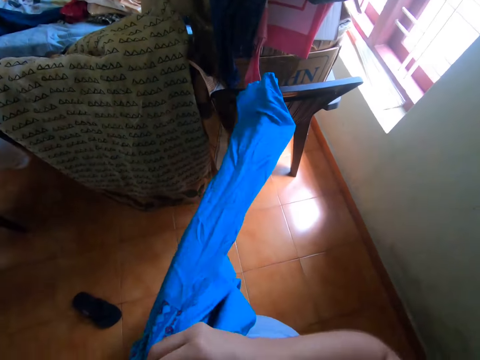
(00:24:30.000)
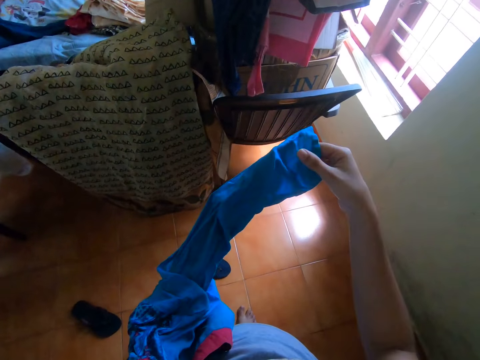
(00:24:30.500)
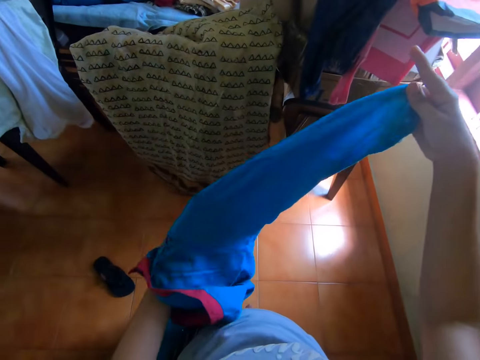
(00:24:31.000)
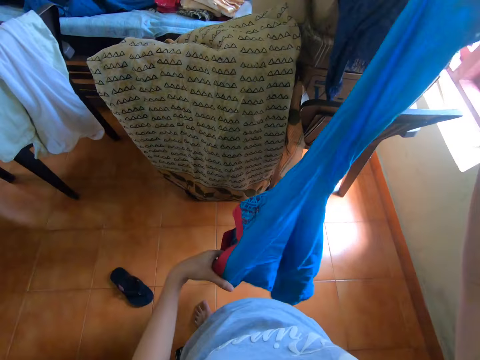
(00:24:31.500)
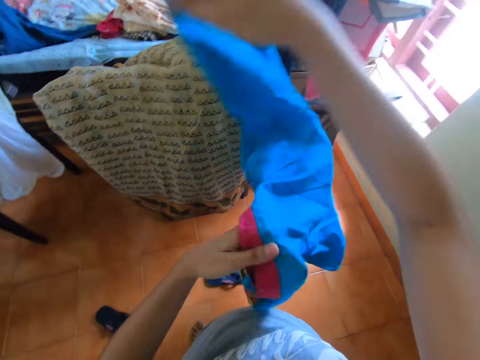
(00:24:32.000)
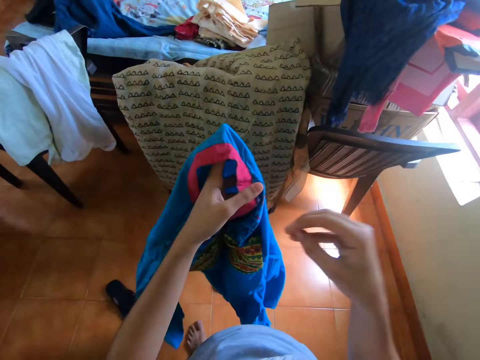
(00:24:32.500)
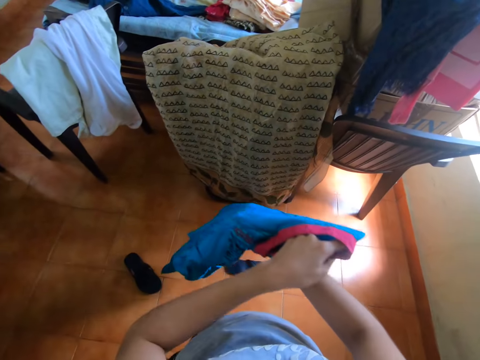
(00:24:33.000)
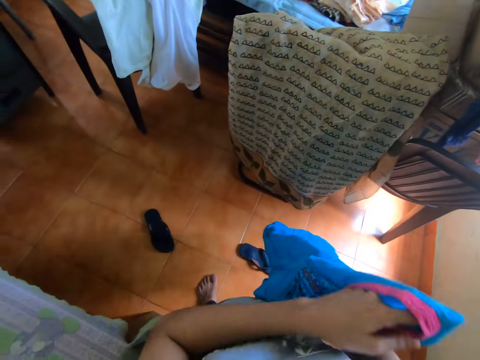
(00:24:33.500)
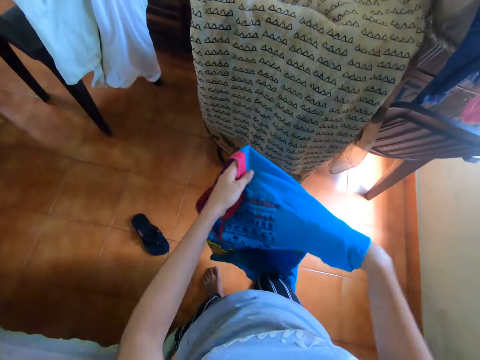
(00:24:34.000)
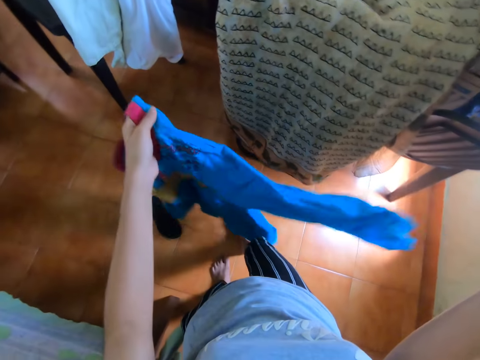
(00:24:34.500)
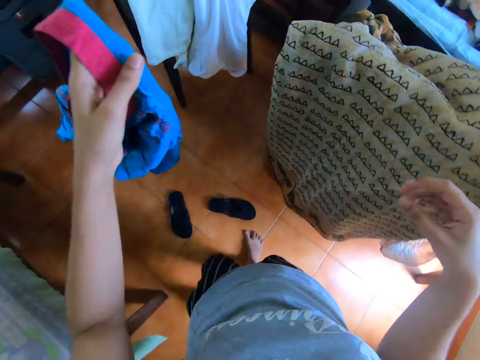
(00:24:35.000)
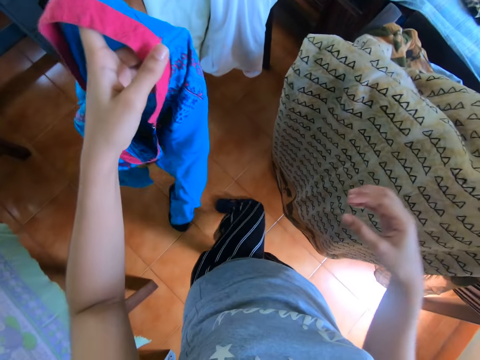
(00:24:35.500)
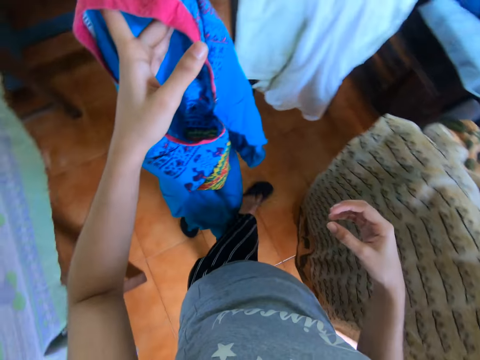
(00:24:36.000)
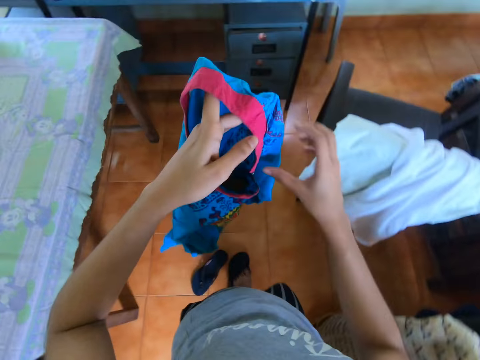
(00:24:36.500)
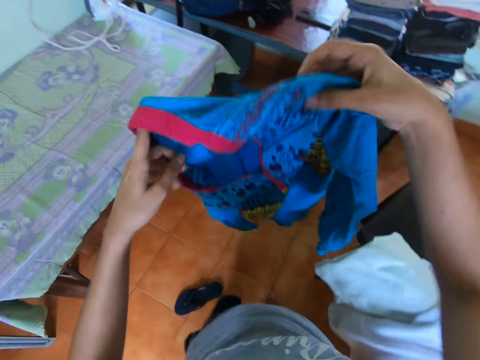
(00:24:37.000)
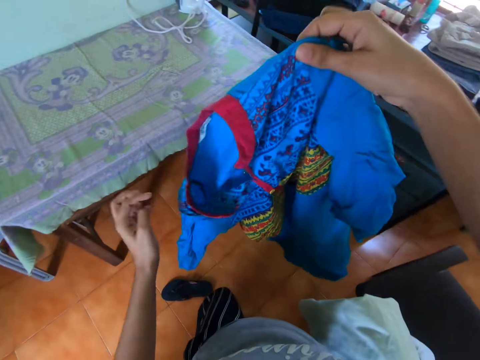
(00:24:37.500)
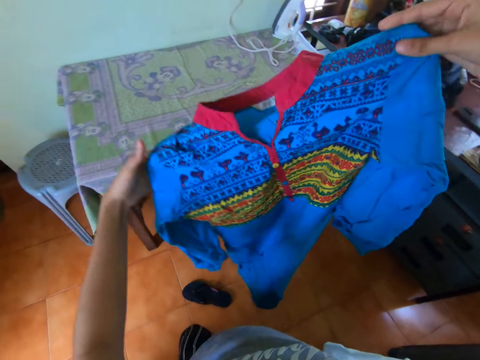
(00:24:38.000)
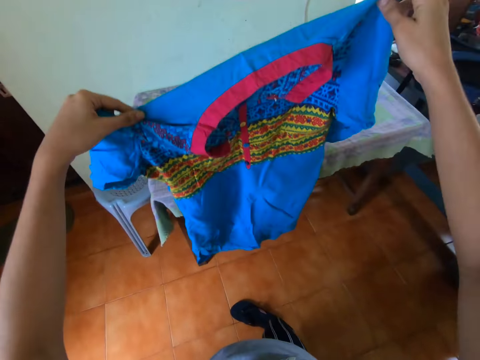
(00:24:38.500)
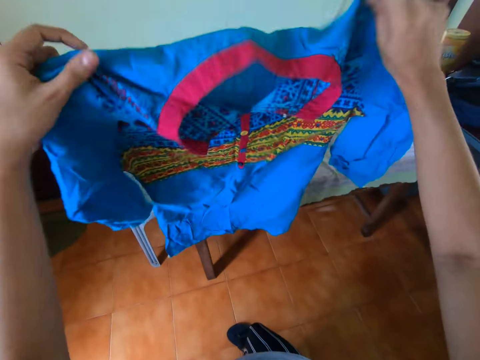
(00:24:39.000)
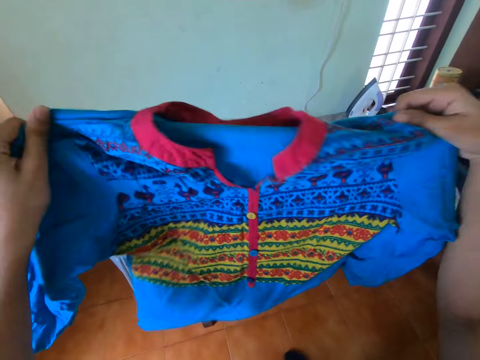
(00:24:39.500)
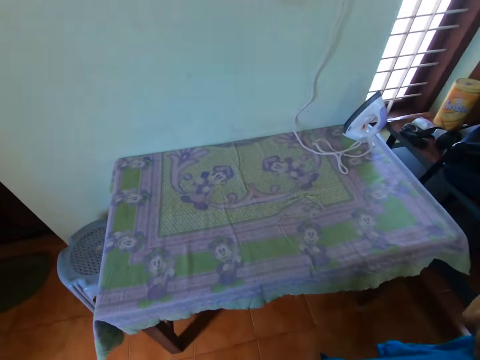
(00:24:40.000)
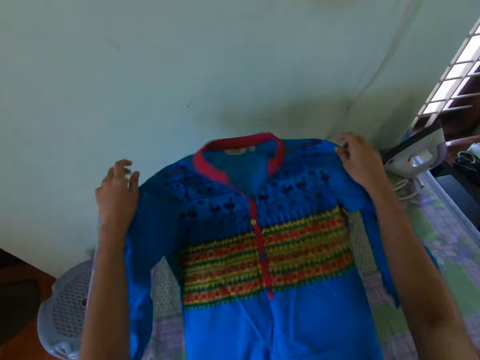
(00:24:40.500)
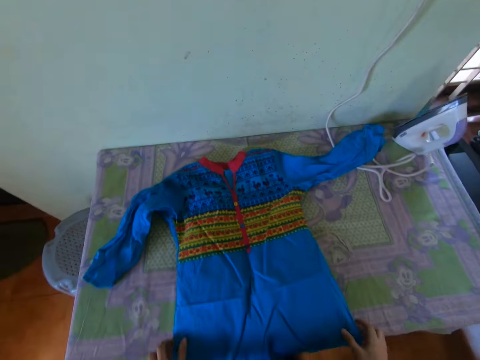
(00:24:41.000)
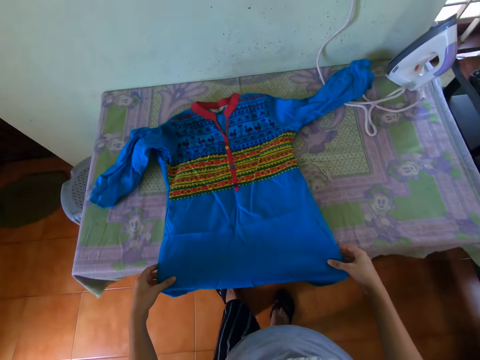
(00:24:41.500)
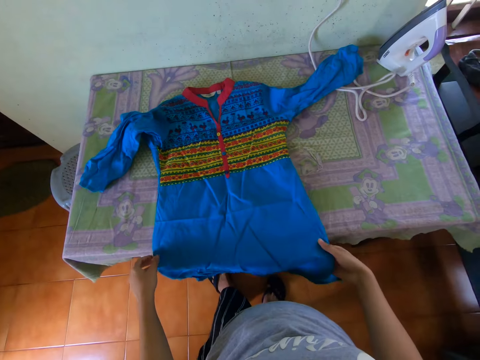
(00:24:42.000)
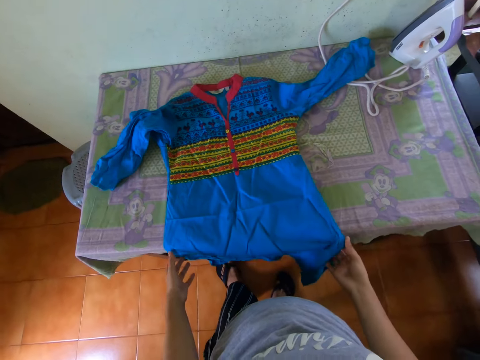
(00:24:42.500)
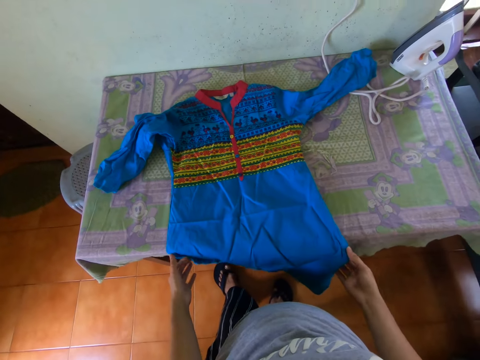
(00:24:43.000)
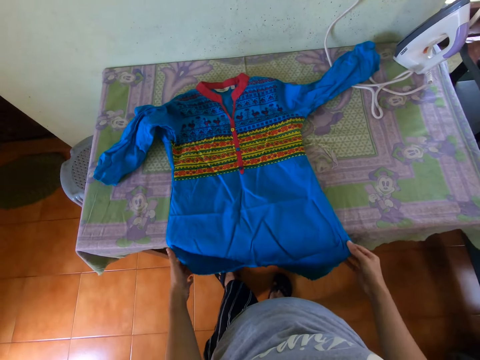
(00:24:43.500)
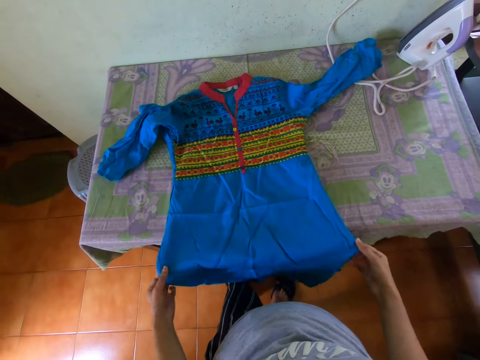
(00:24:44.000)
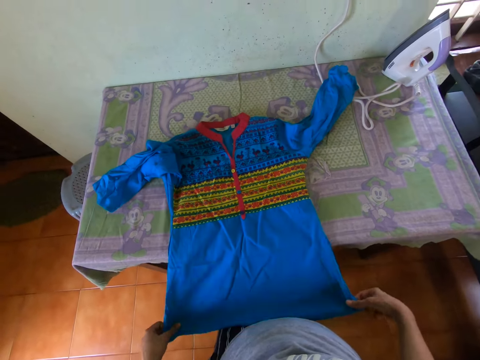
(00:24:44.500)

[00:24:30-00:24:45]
The camera wearer adjusts the dress. They hold the dress with both hands. They straighten the dress. They shake the dress with both hands. They drop the dress on the table or ironing board with both hands. They move the dress on the table with both hands. They adjust the dress on the ironing board.

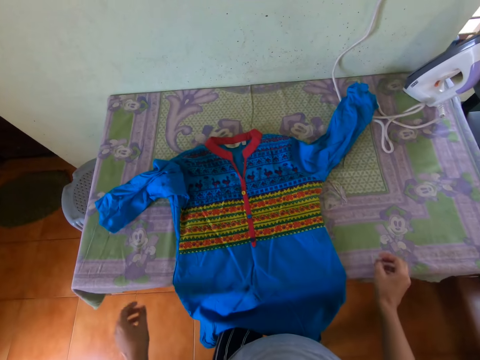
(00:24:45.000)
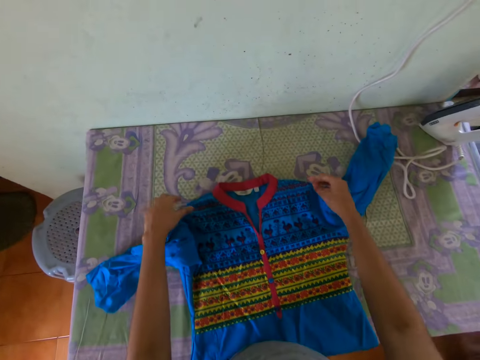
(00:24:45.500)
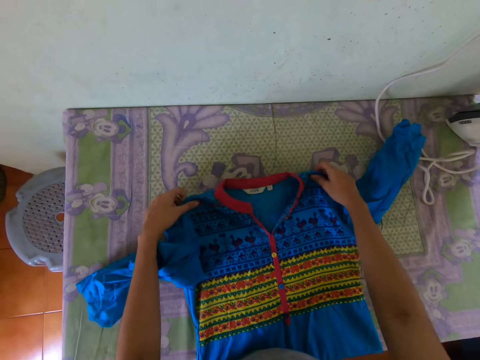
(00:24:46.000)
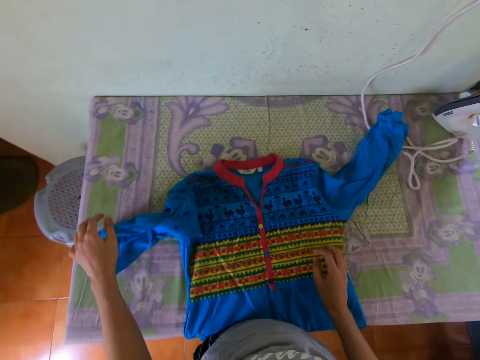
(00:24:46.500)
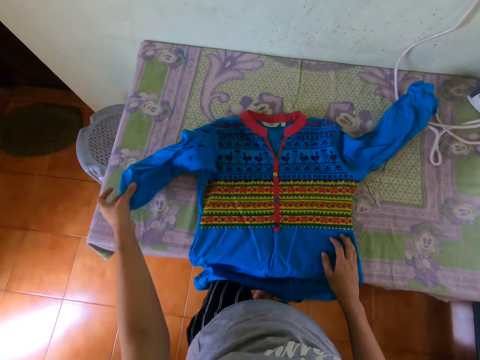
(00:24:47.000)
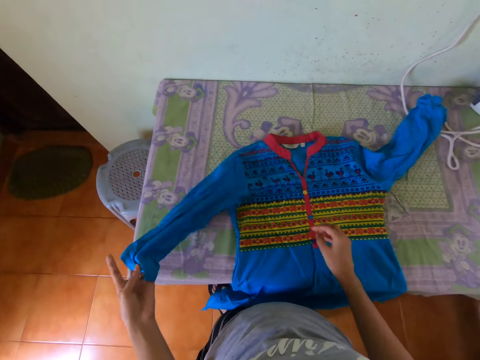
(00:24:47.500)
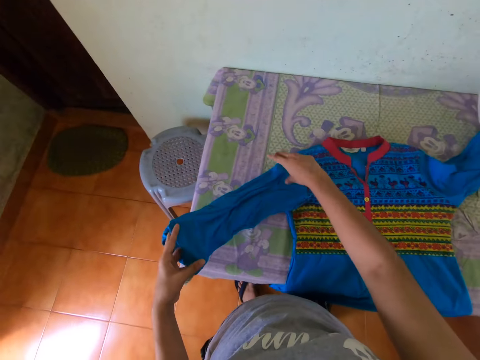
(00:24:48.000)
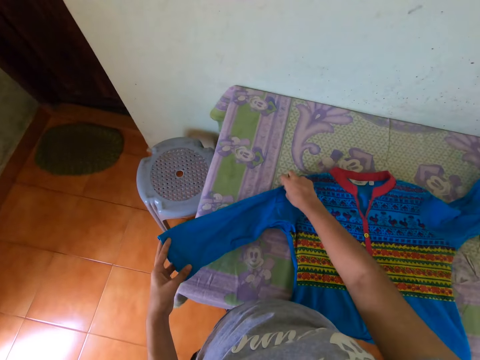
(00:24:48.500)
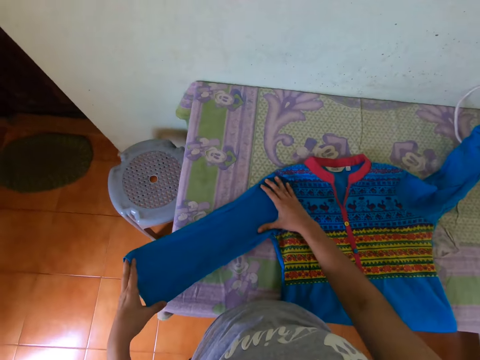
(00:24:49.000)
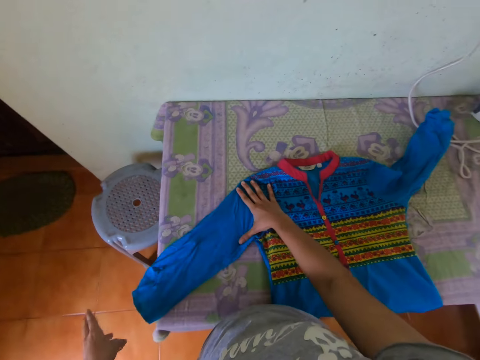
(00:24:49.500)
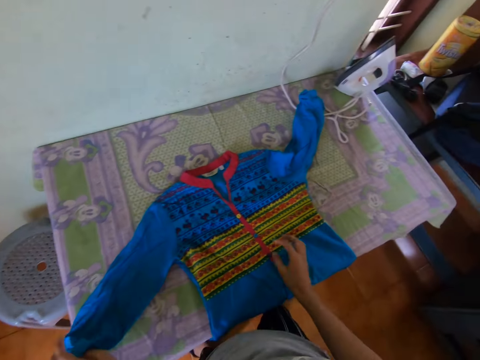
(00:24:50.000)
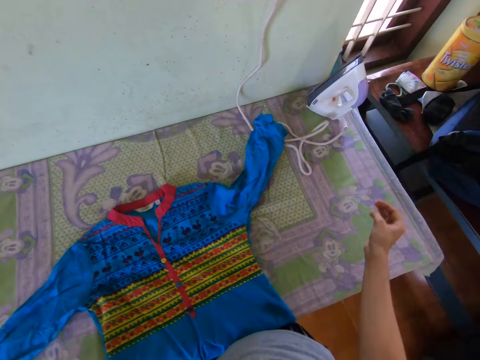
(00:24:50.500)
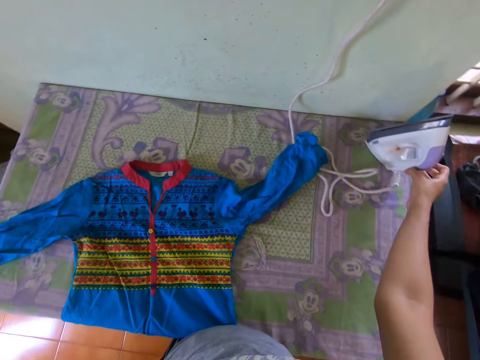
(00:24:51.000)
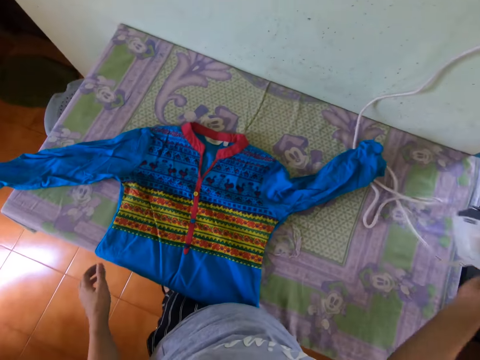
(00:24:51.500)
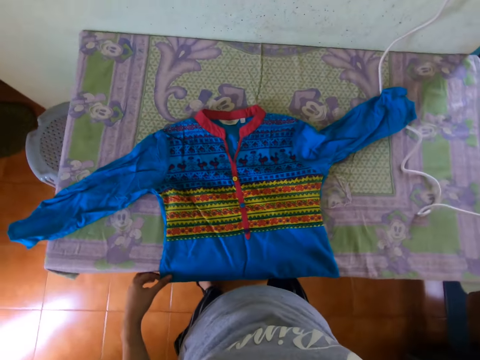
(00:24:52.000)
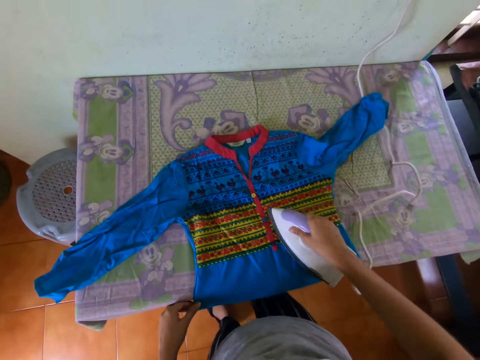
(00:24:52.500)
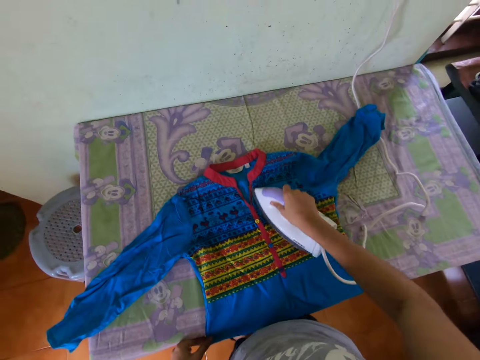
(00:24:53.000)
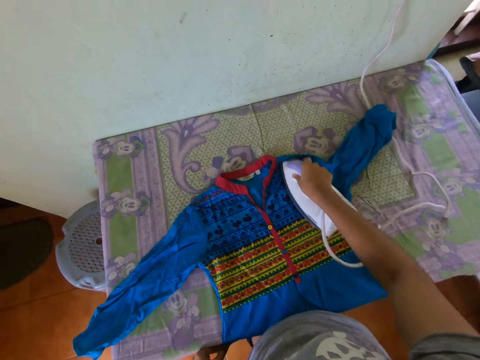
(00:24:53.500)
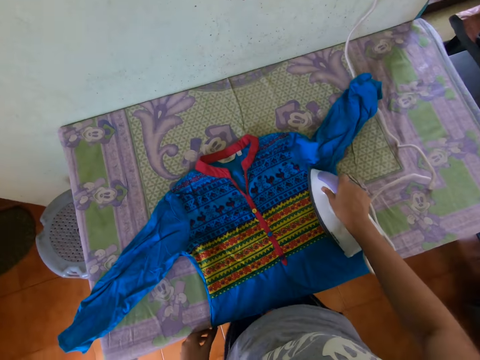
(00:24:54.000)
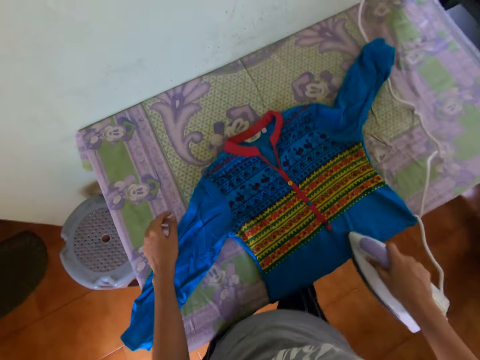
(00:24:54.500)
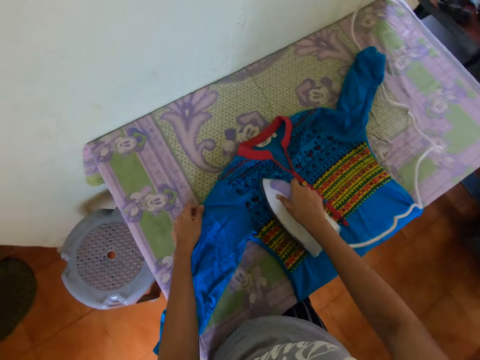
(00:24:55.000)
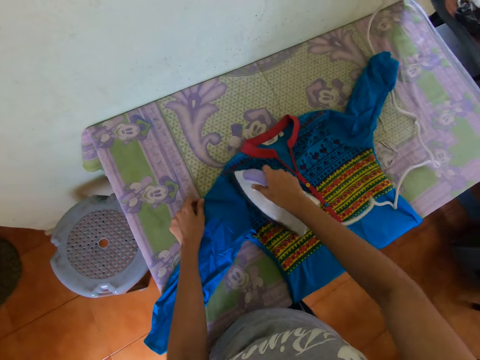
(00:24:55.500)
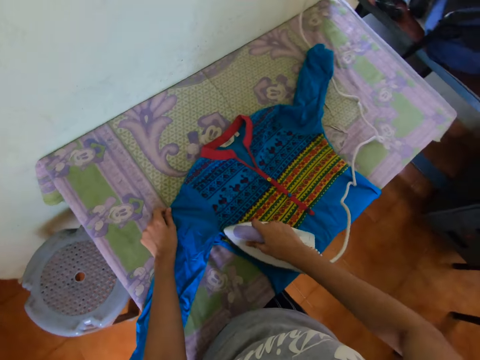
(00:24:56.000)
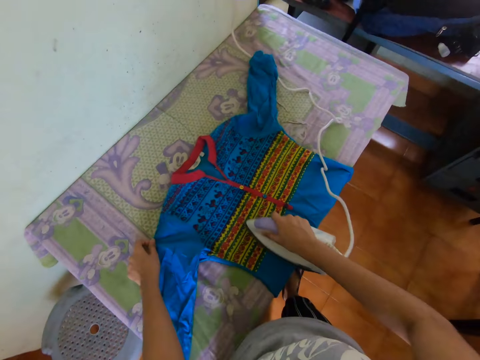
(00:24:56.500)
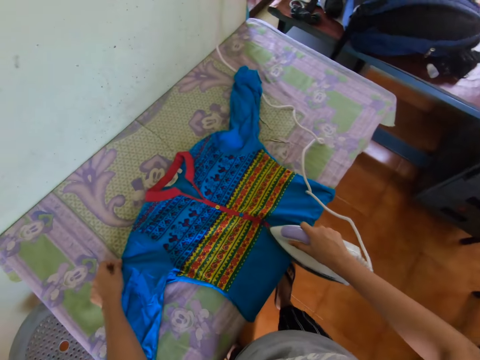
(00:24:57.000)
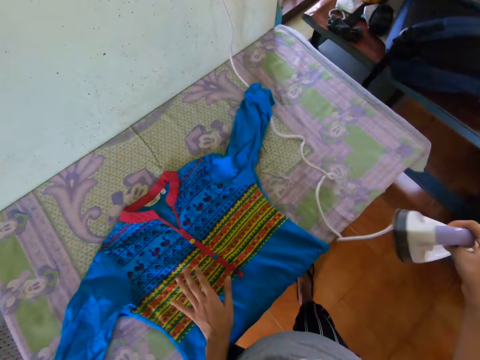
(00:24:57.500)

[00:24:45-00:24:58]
The camera wearer straightens the dress. She picks a pressing iron from the table with her right hand. She holds the dress on the table with her left hand. She smoothens the dress on the table with the pressing iron in her right hand. She pulls the hem of the dress. She holds the dress on the table with her left hand. She irons the dress.
